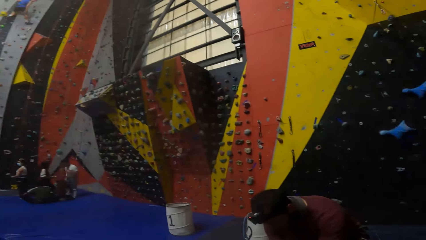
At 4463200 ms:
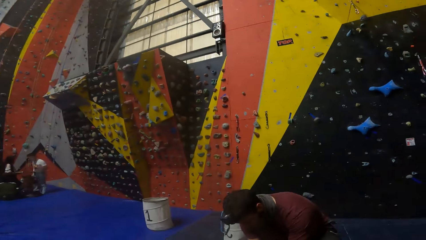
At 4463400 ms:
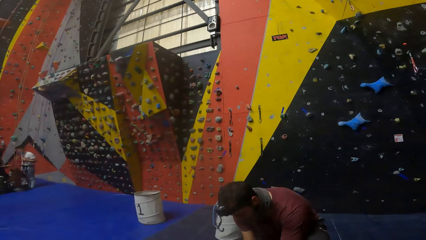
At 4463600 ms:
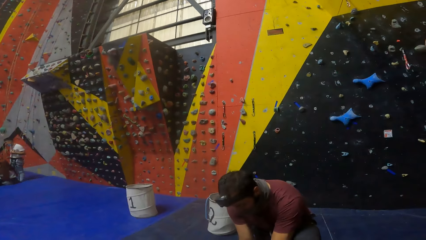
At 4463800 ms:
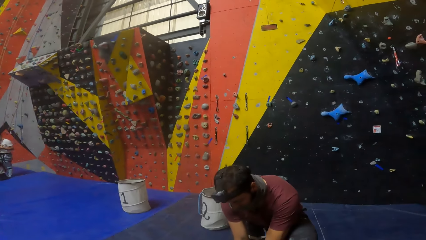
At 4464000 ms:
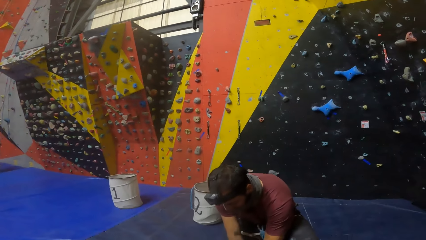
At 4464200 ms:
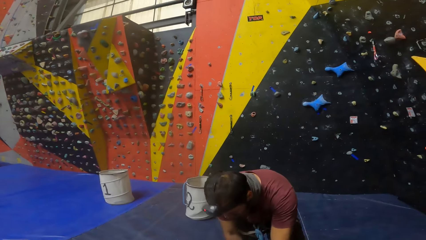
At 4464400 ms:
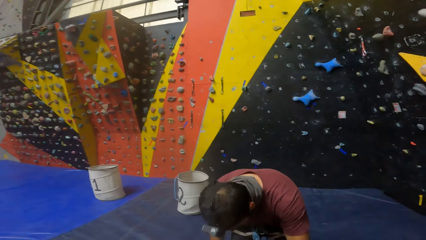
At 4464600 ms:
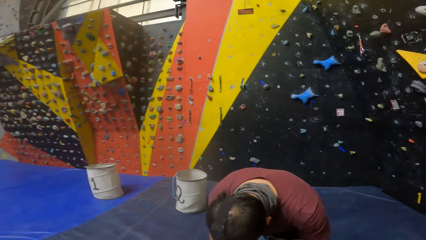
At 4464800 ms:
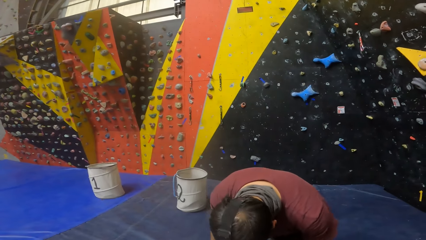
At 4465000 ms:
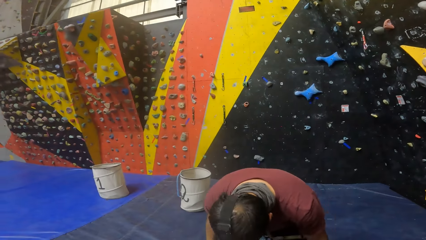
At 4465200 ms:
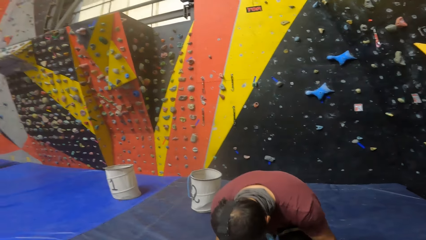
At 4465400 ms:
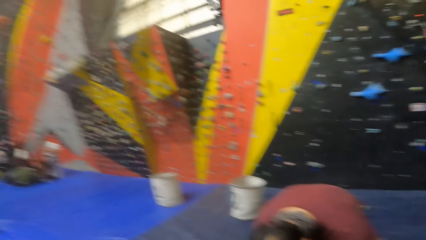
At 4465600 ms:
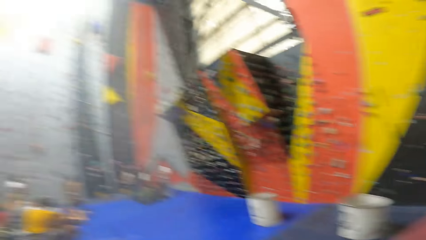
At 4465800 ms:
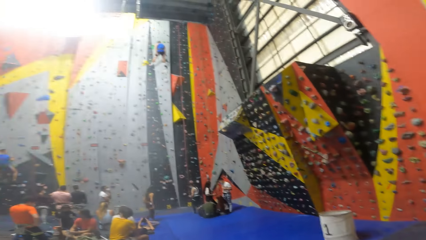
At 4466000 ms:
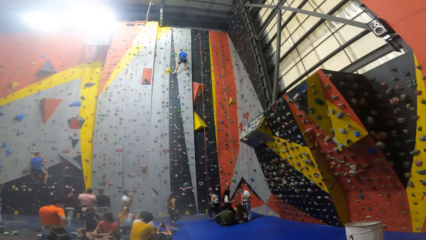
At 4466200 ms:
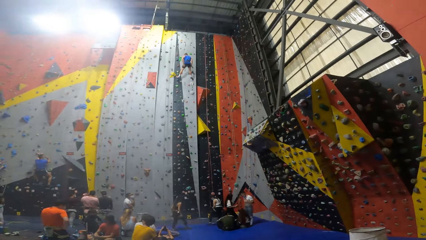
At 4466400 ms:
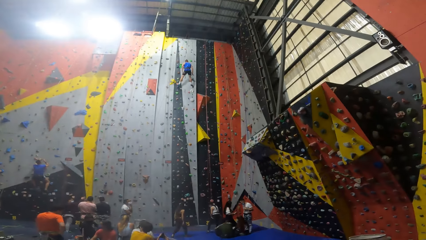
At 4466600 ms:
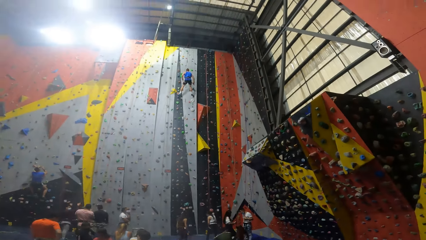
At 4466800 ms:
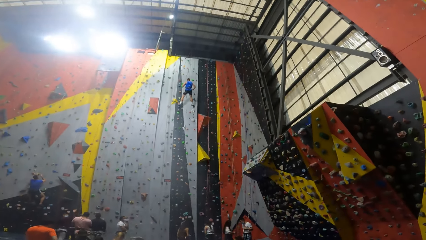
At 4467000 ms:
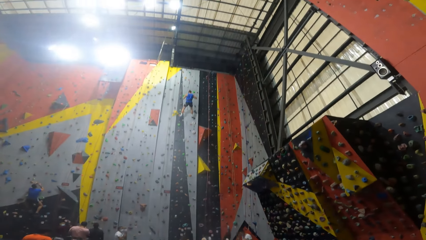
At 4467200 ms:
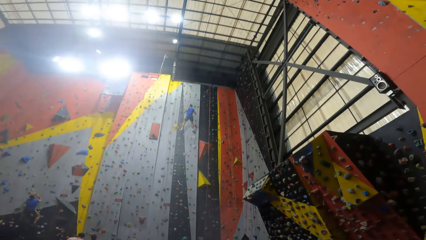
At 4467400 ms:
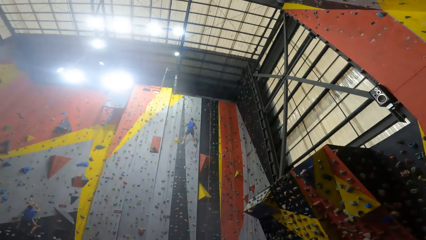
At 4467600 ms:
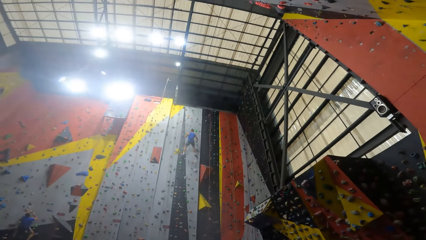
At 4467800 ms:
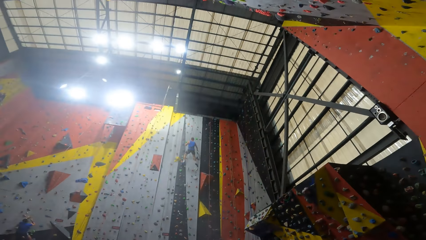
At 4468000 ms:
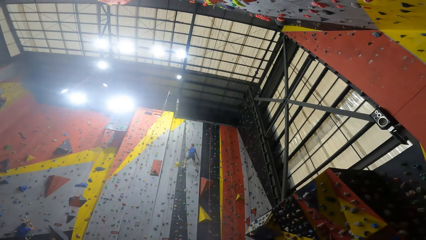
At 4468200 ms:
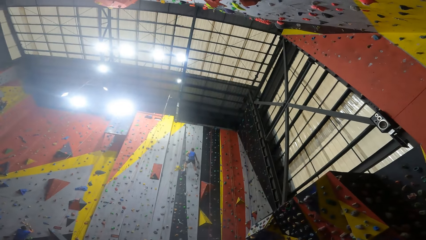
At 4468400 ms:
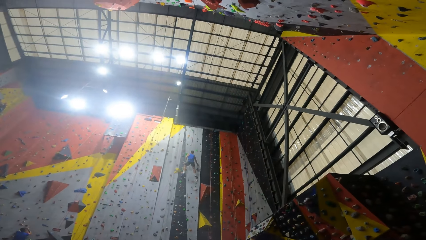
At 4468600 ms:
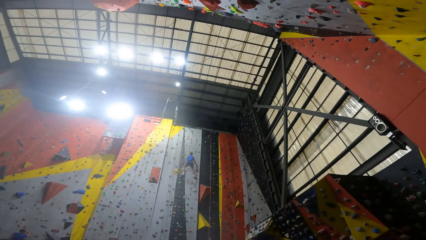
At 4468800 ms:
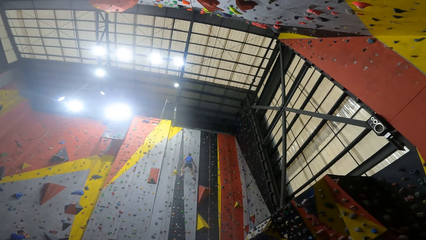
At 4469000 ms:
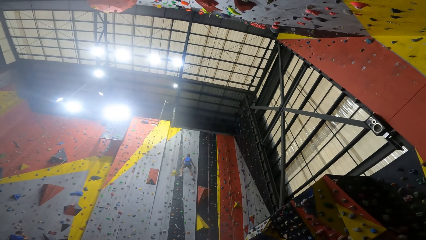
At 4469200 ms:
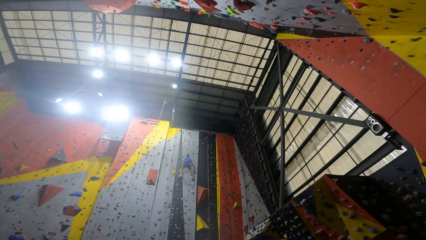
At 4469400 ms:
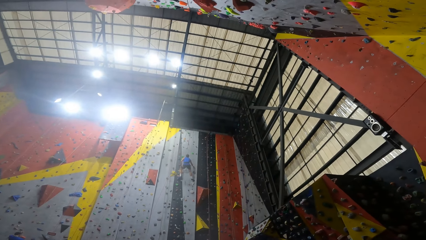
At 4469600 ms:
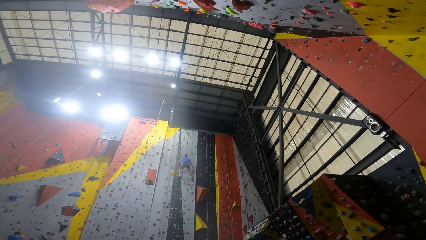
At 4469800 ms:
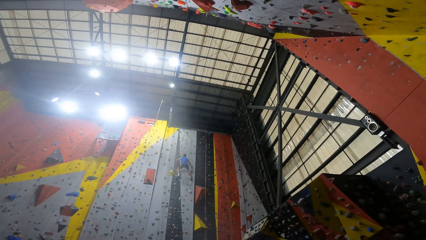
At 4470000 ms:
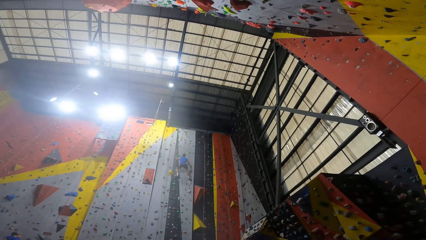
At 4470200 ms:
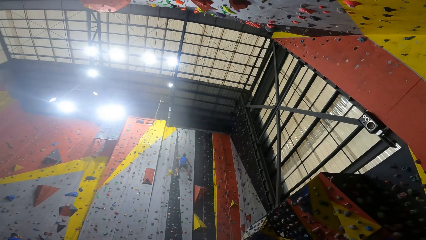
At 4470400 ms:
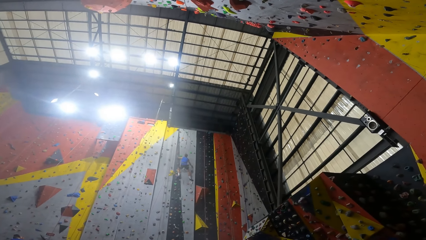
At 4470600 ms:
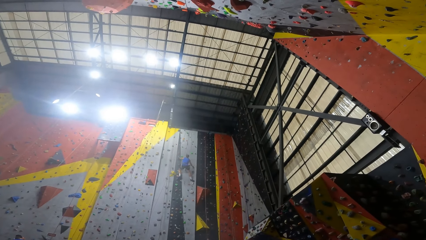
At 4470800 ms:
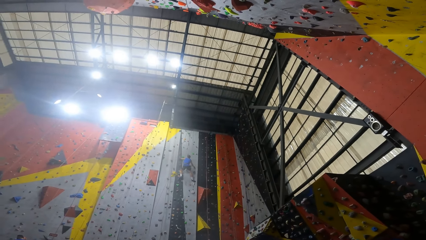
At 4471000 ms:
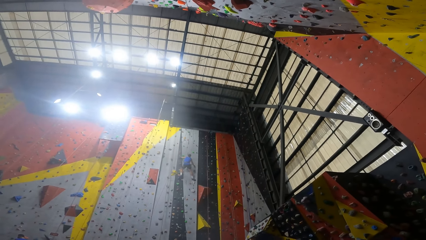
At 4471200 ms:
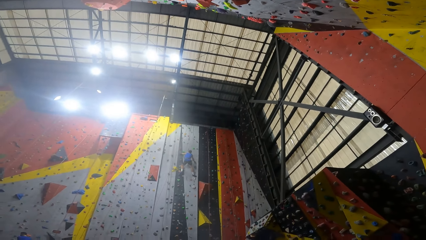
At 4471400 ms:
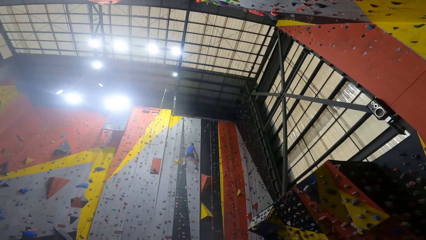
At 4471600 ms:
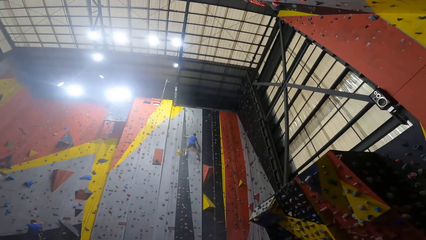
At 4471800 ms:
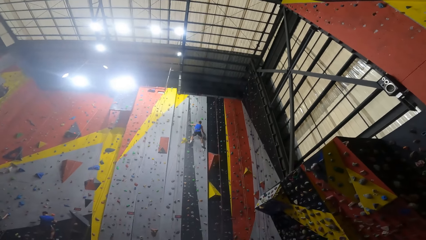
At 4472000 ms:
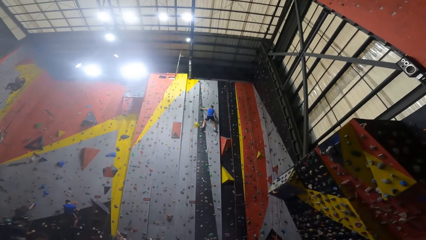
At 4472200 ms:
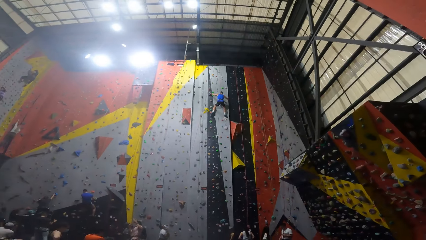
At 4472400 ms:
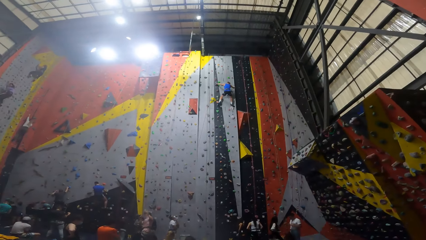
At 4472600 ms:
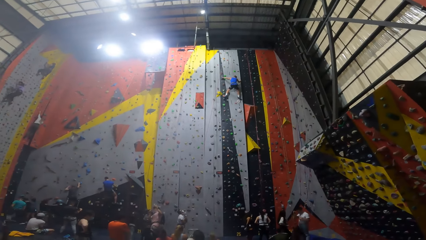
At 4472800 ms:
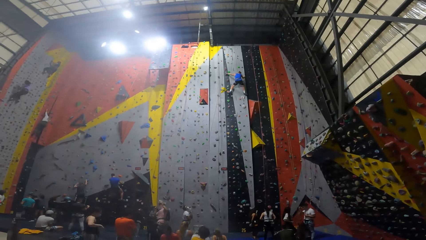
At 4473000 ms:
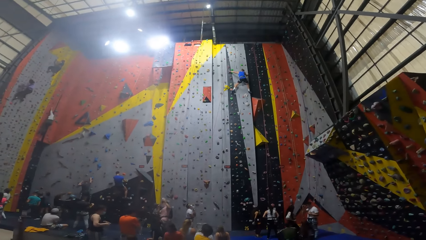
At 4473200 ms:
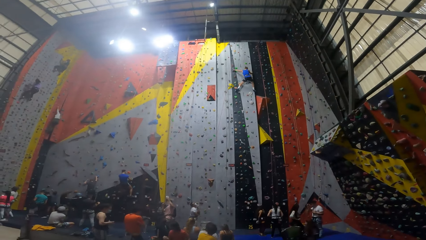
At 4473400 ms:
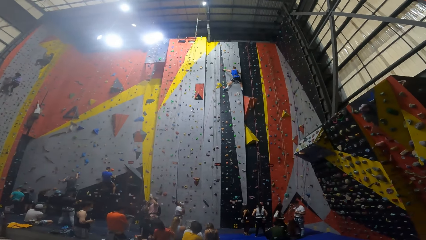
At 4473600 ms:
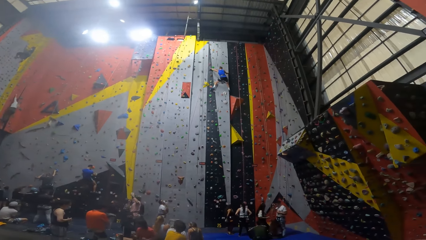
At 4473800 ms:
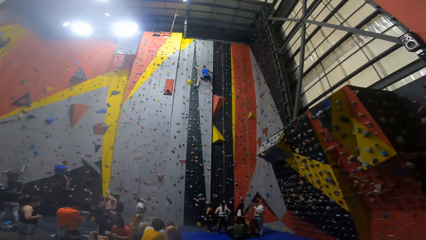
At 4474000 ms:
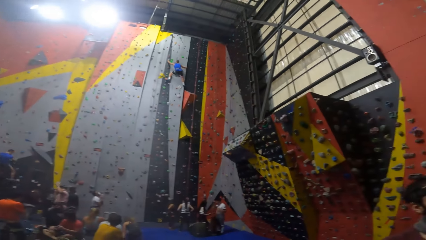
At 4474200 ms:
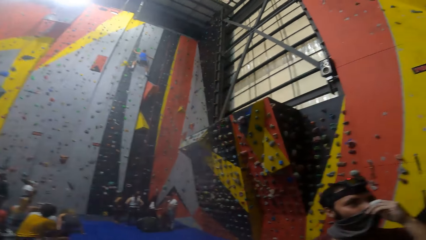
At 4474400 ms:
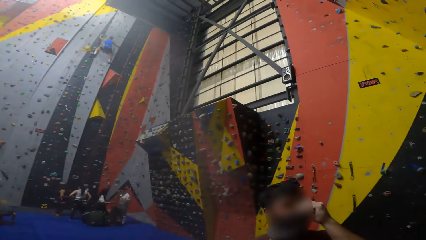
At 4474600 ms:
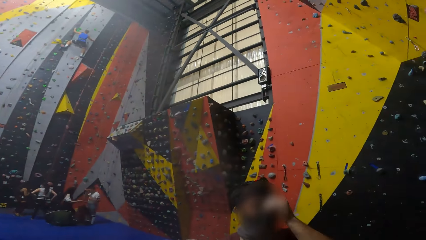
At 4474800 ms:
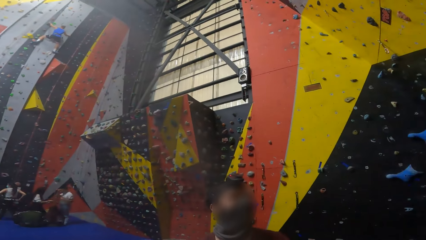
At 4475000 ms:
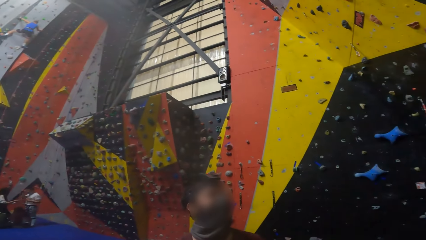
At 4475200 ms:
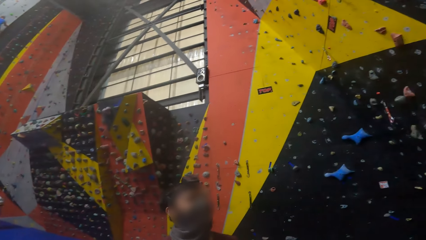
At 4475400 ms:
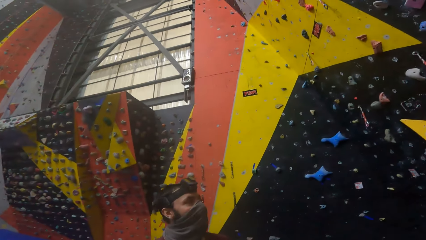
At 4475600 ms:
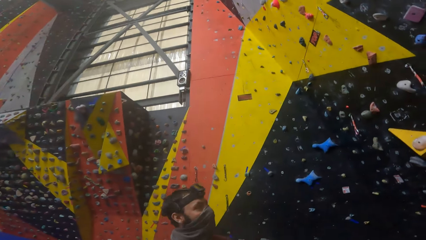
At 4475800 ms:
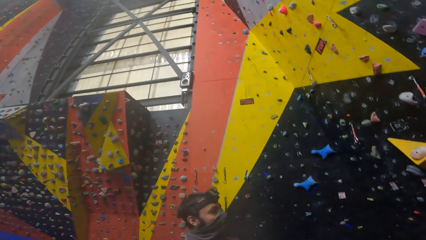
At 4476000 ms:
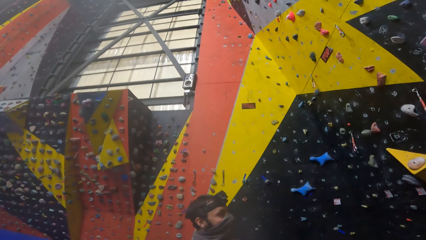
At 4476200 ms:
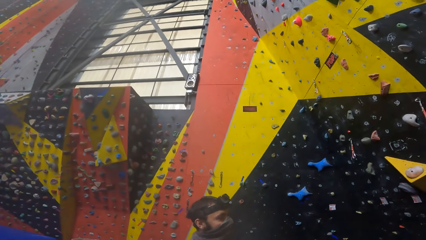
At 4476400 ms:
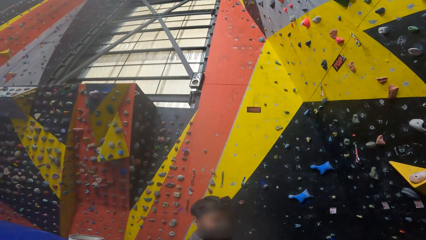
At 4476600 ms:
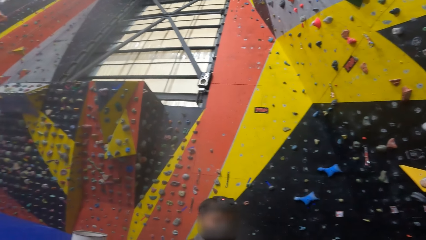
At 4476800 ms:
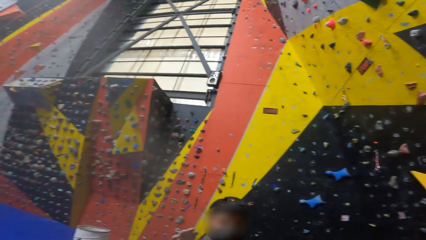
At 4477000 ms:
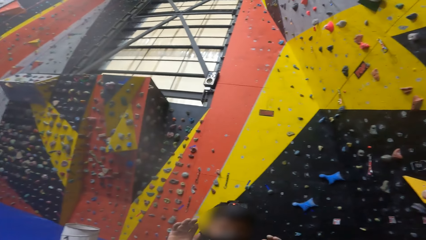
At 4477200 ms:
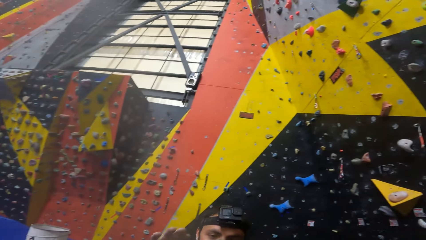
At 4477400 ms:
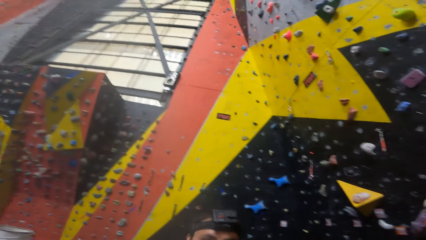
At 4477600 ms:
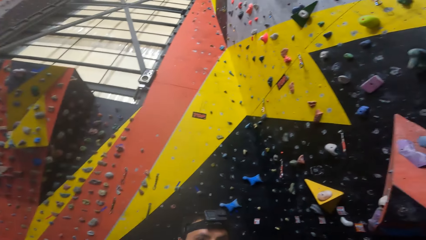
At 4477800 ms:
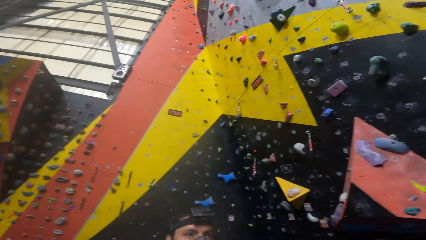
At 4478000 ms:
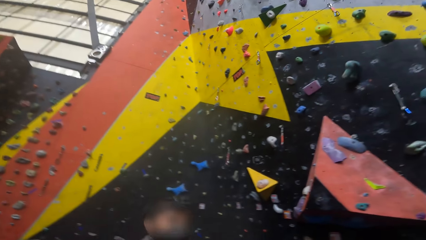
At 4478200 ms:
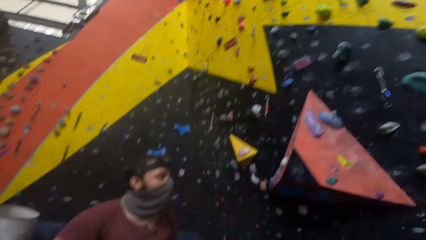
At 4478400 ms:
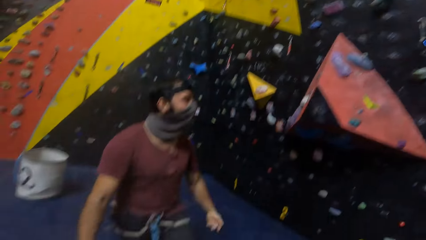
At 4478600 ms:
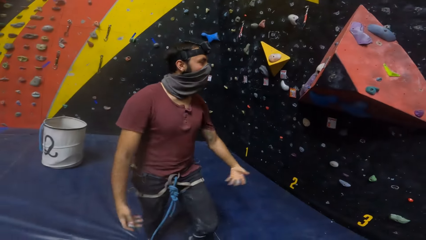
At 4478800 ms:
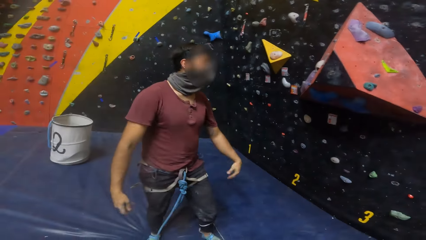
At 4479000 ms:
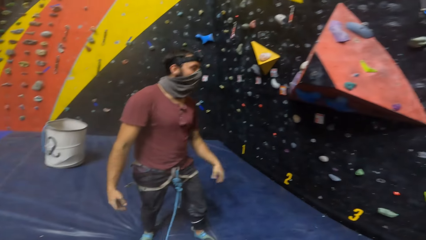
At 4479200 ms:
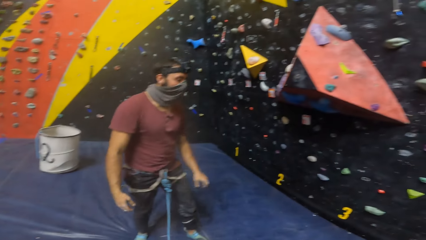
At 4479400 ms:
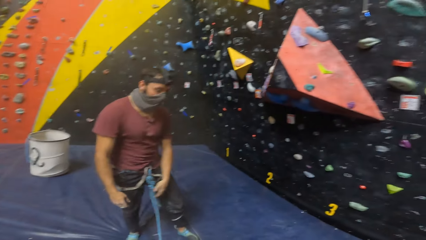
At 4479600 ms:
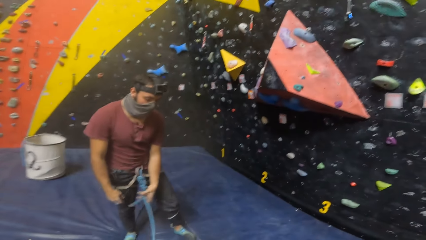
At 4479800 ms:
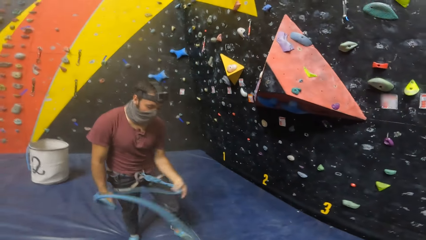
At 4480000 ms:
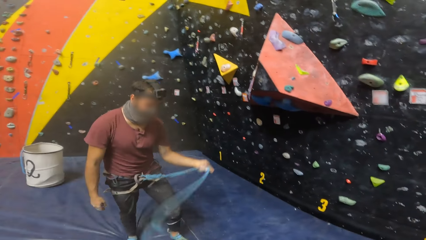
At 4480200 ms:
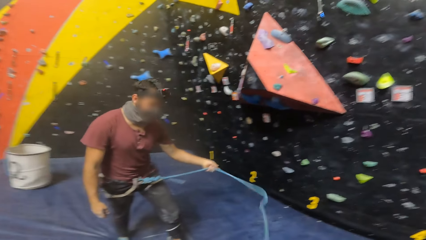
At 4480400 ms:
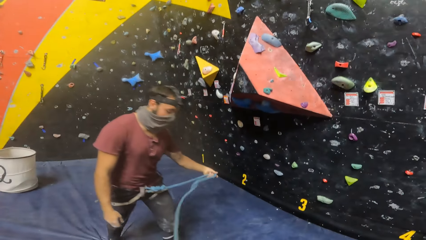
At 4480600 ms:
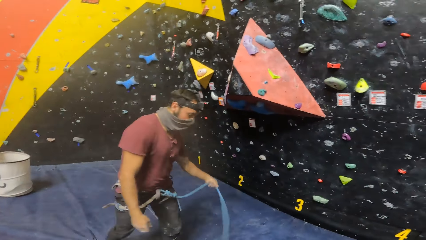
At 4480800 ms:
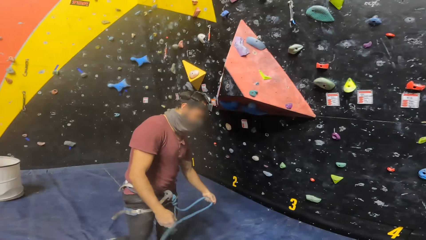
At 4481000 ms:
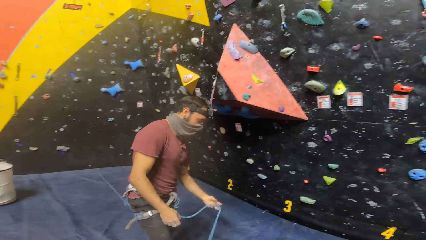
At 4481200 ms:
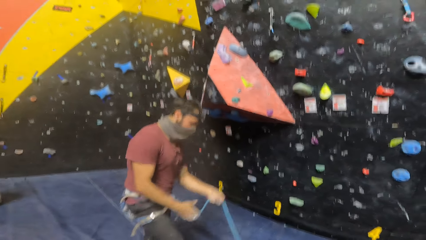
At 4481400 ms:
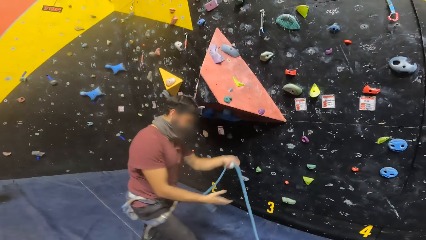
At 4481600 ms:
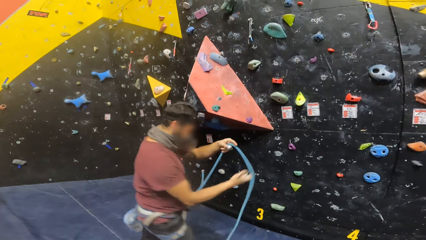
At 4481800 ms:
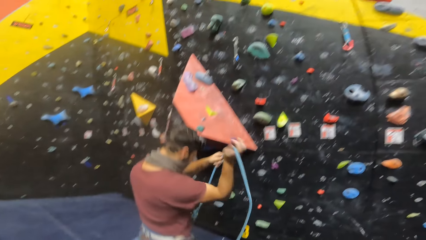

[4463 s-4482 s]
A man bends downwards. The camera wearer looks around. A person climbs up a wall. The man touches his camera. The camera wearer looks around. The man shakes his hands and holds the climbing rope.
